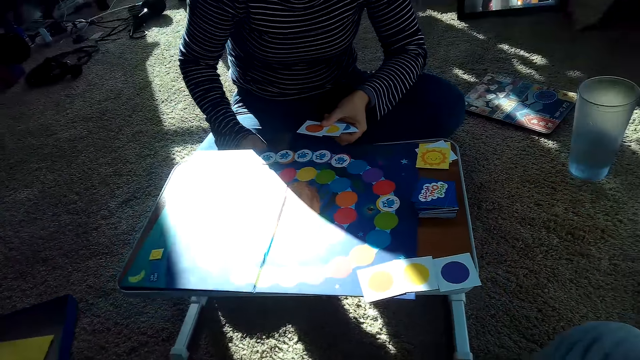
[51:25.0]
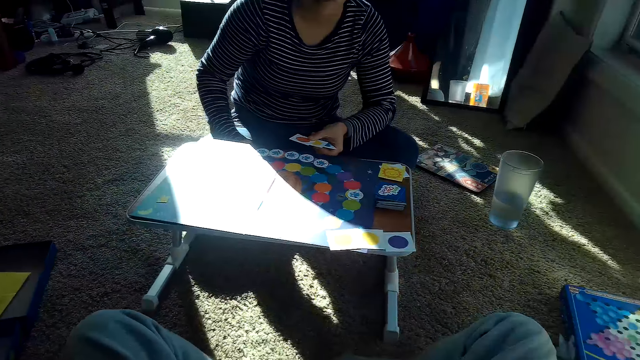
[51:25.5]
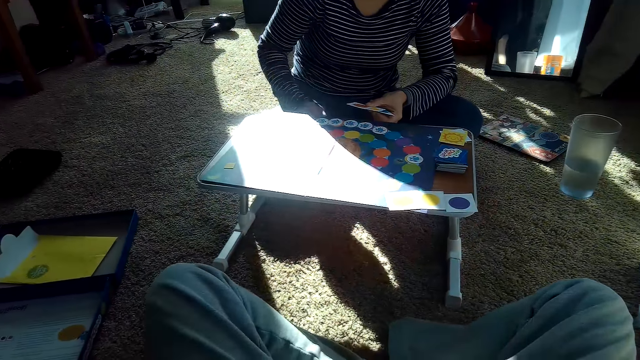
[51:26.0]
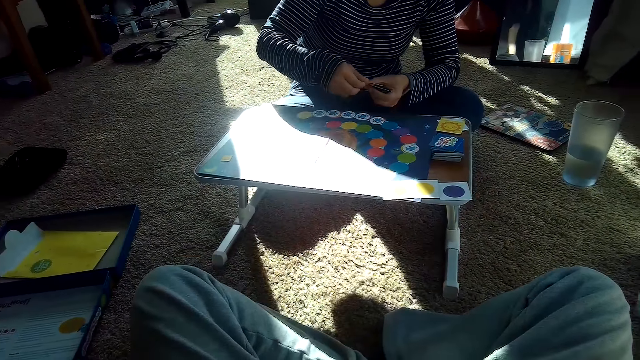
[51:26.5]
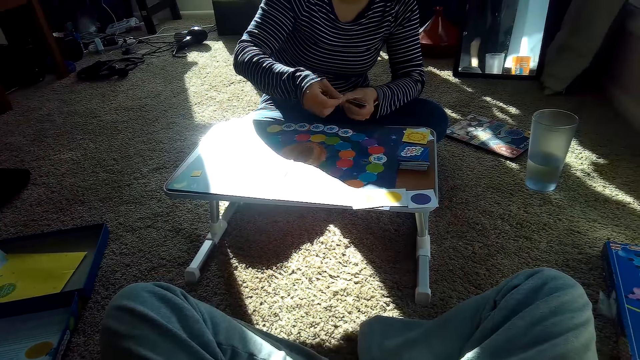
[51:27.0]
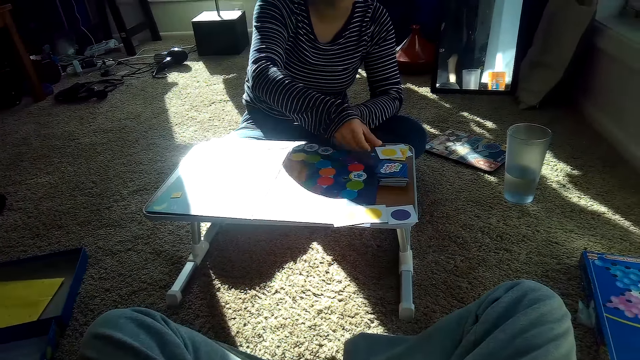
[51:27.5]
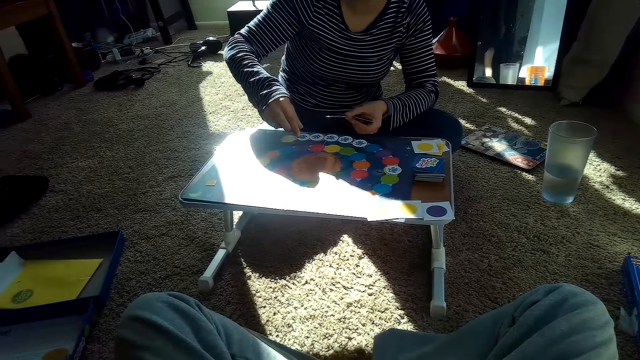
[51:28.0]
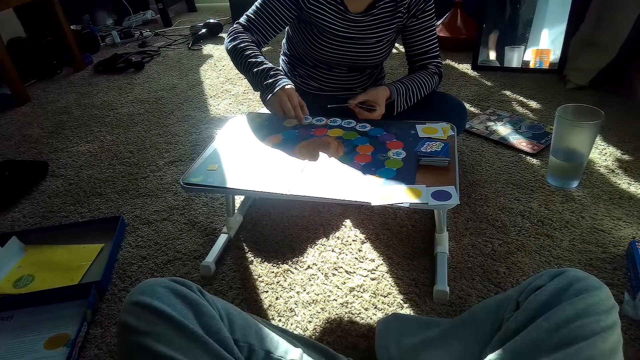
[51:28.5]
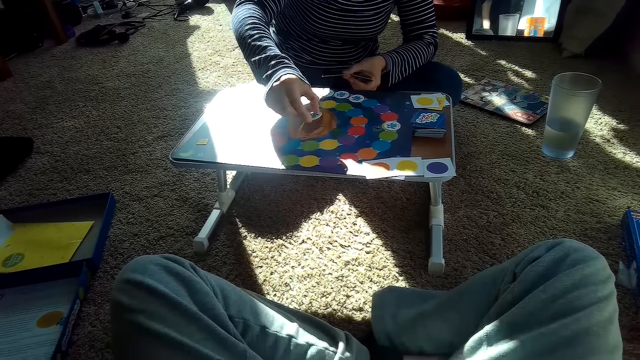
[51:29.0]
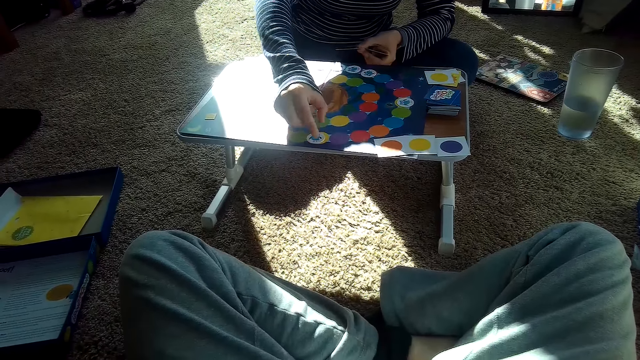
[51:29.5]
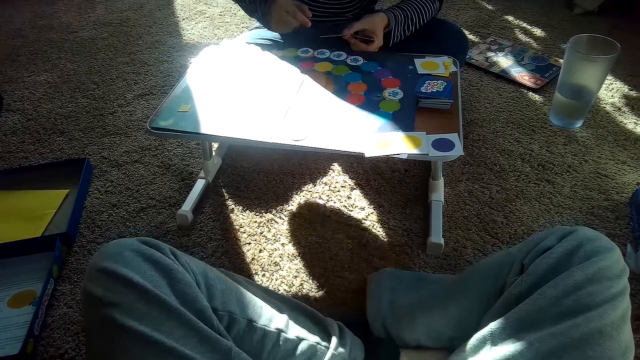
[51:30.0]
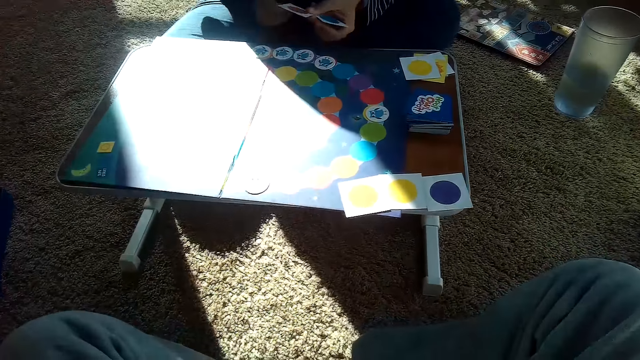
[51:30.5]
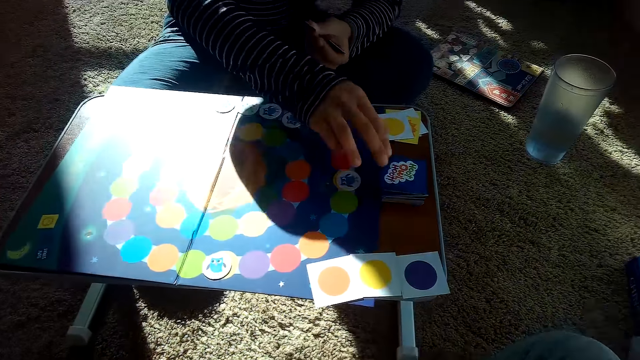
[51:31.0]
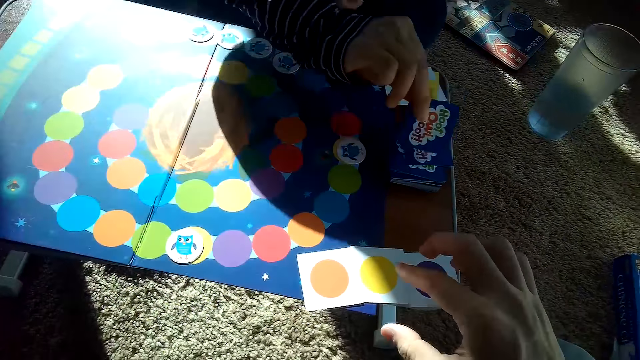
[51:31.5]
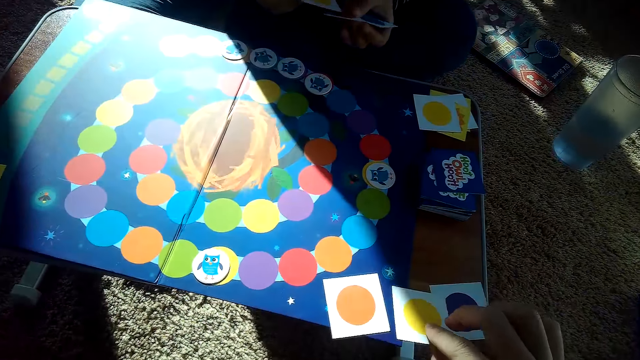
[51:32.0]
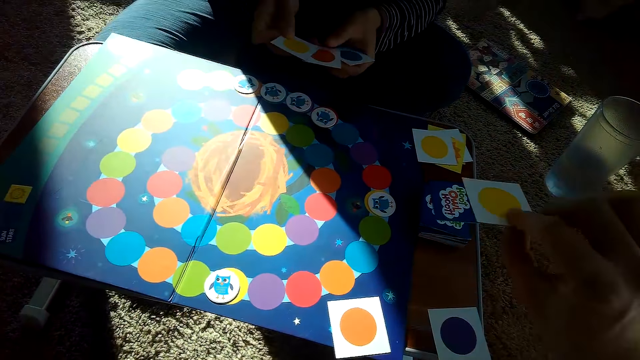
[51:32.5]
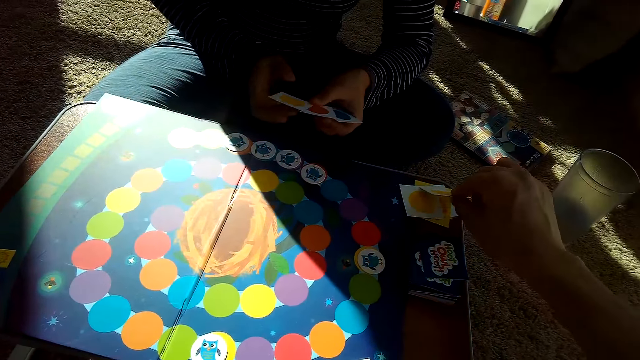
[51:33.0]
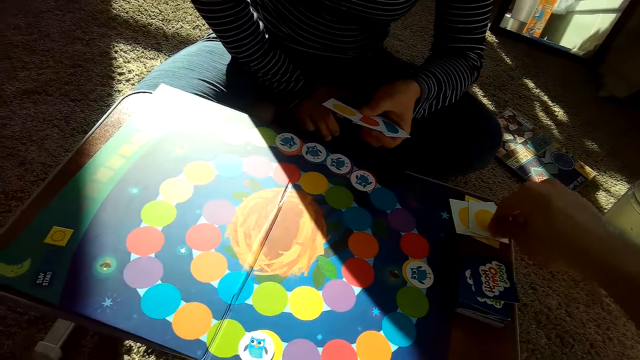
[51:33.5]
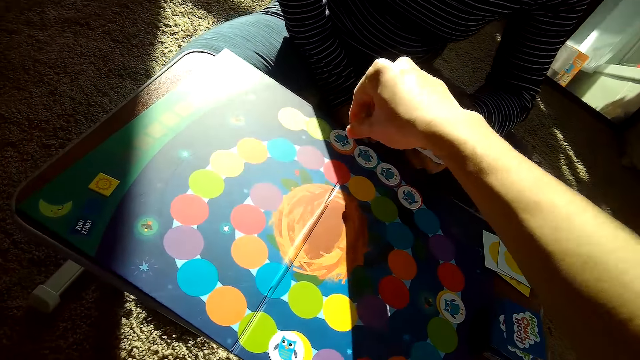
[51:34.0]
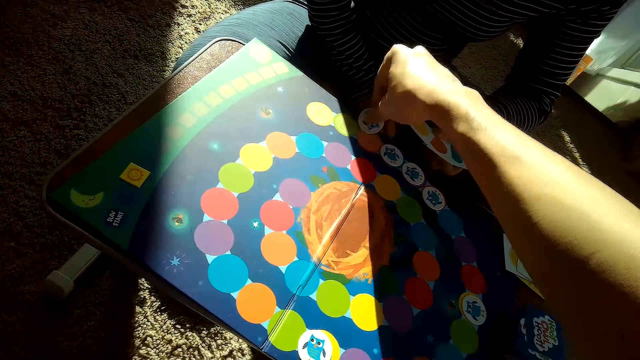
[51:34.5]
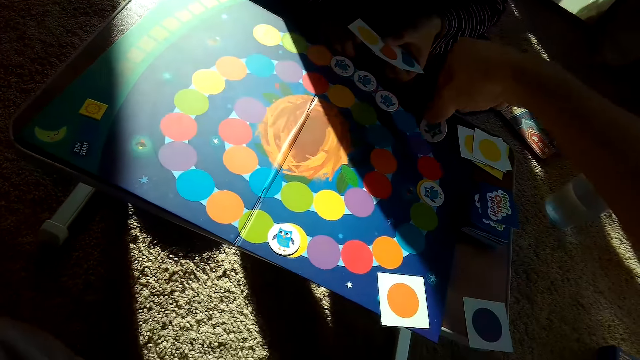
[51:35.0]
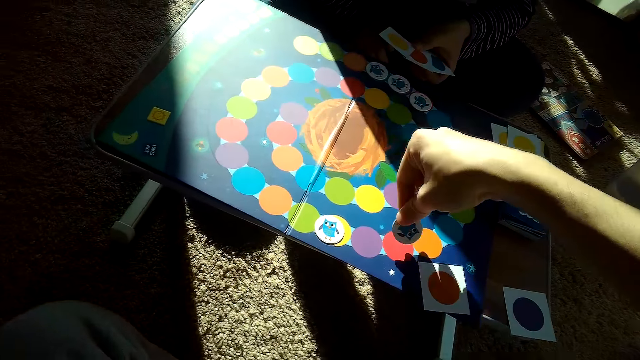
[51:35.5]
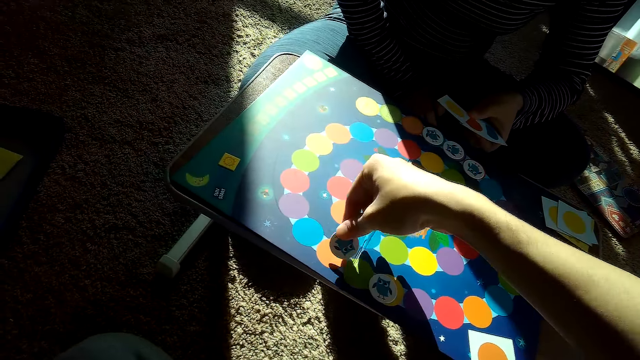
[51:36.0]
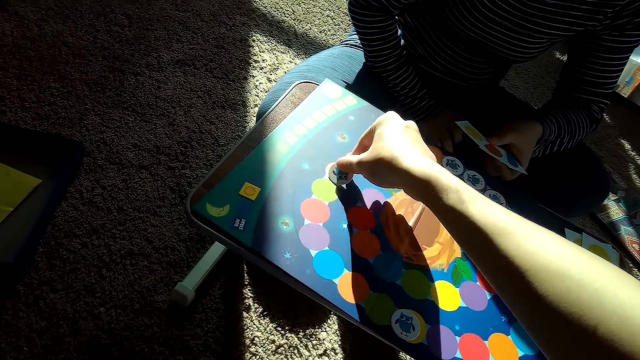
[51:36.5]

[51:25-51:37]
The partner places a card on her stack of cards with her right hand. The partner adjusts the chip on the game board with her right hand and picks a card. The partner places the cards on the game board. The partner picks a card from the stack of cards on the table with her right hand. The camera wearer picks a card from the table with his right hand. He drops the card in his right hand on the partner's stack of cards. He adjusts a chip on the game board with his right hand. He picks a card and rotates the card on the game board.

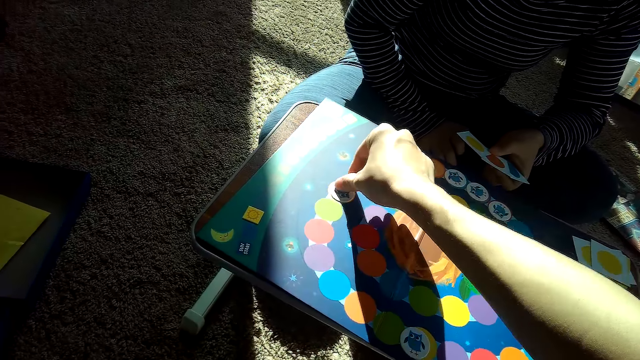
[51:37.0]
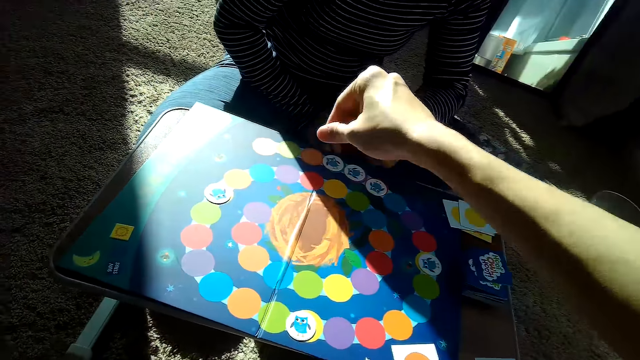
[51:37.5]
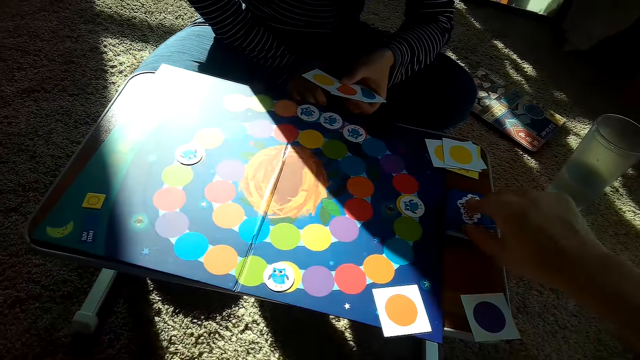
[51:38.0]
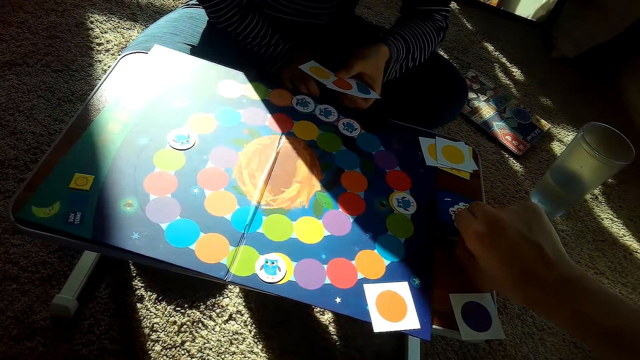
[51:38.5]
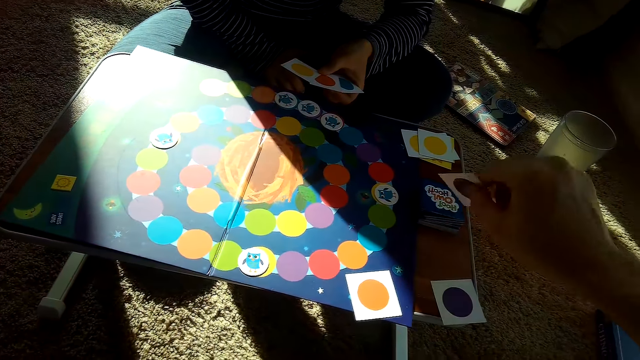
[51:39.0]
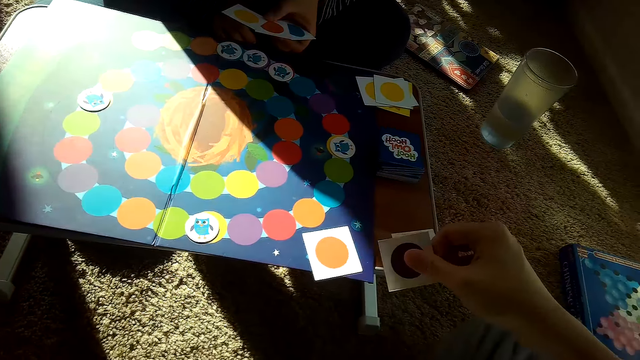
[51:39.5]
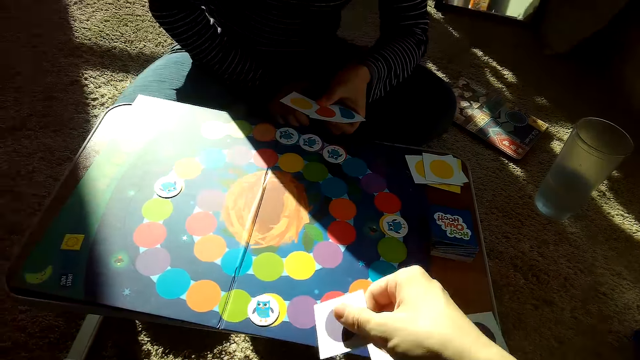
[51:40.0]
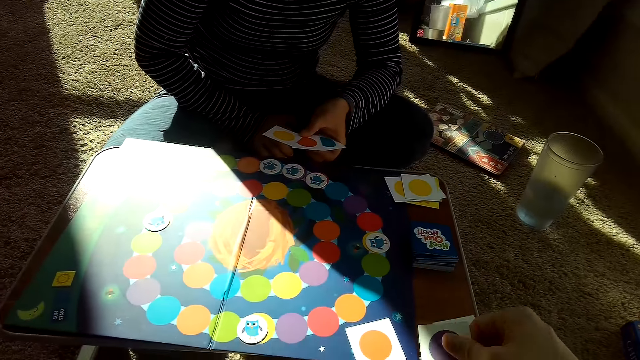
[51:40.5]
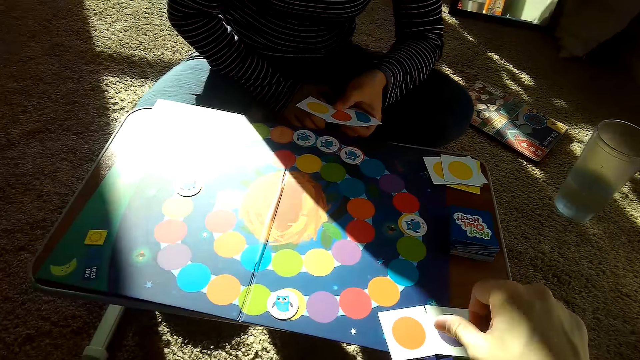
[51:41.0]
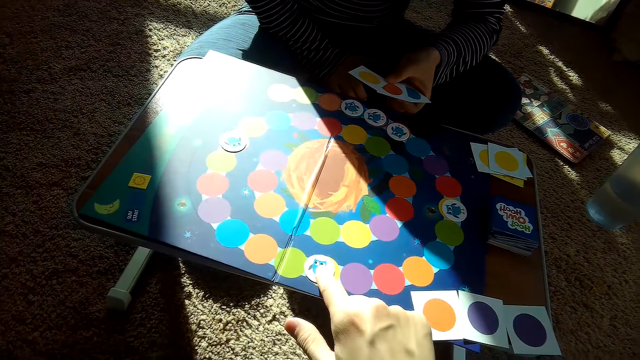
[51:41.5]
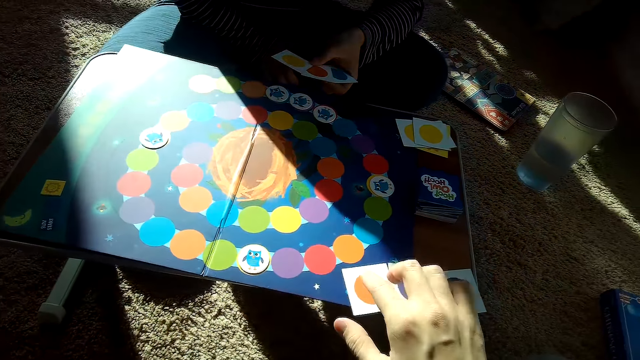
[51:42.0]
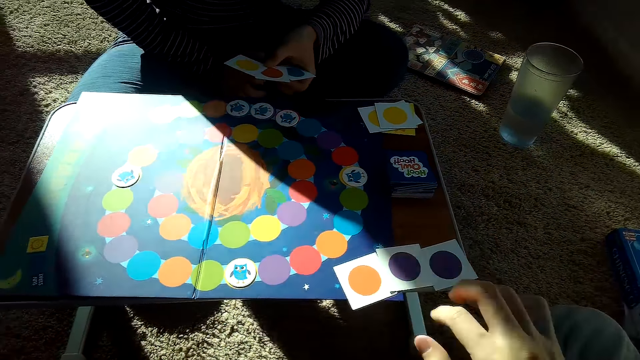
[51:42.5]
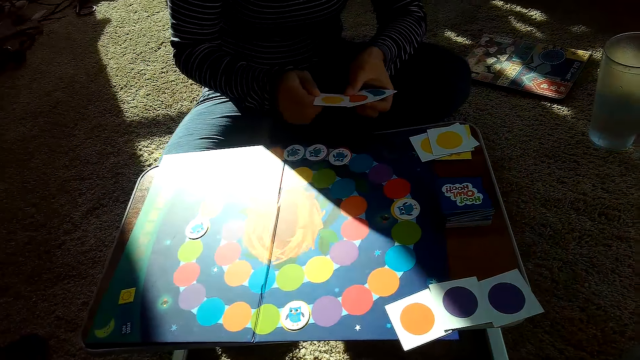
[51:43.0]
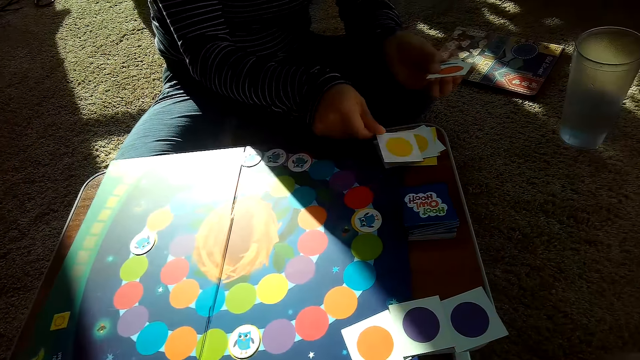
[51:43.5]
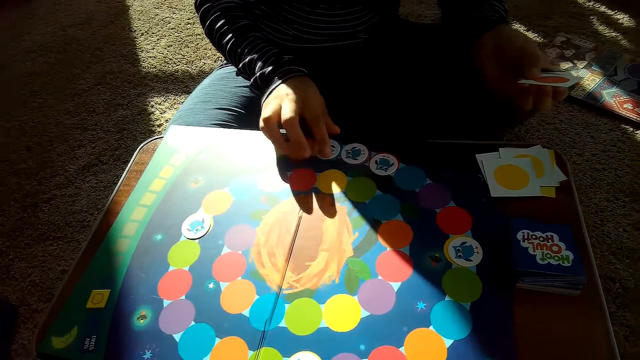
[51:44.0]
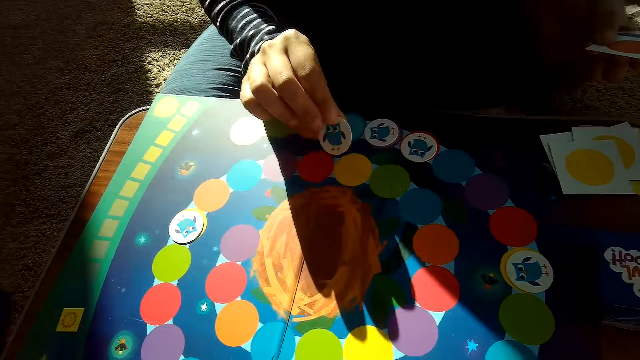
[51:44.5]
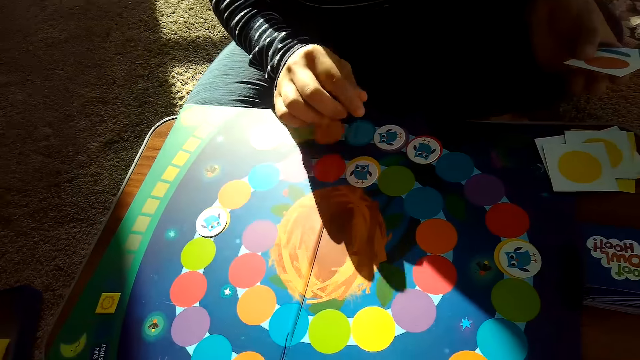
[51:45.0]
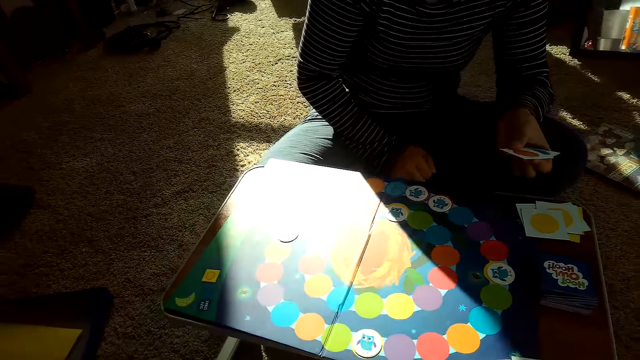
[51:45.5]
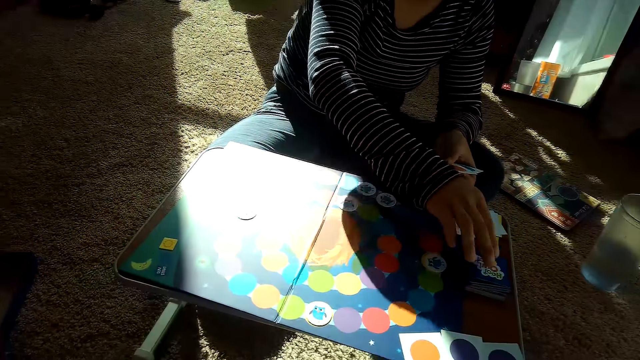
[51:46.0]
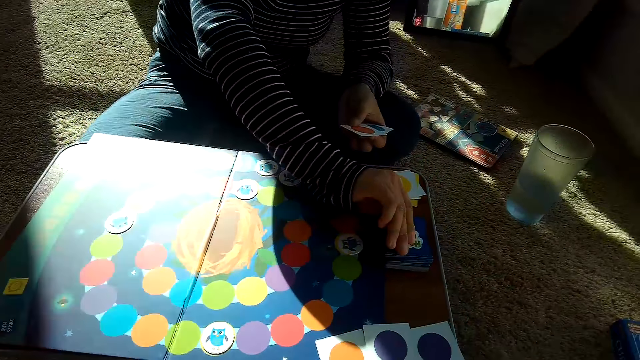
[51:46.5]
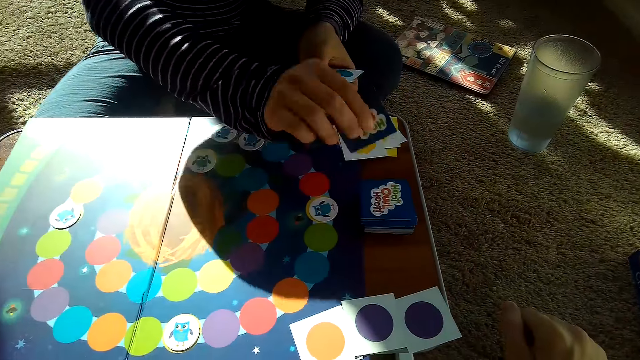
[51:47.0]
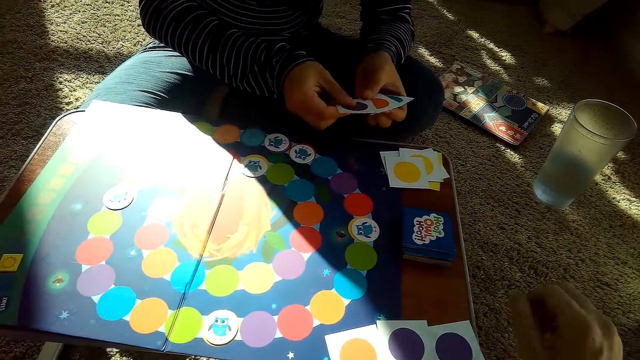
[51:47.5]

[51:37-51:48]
The camera wearer places the card on the game board. He picks a card from the stack of cards on the table with his right hand. He places the card in his right hand on the table. He touches the cards. The partner places a card on her stack of cards with her right hand. The partner picks a card, adjusts a chip on the game board with her right hand, and puts the card on the game board. The partner picks a card from the stack of cards on the table with her right hand.
